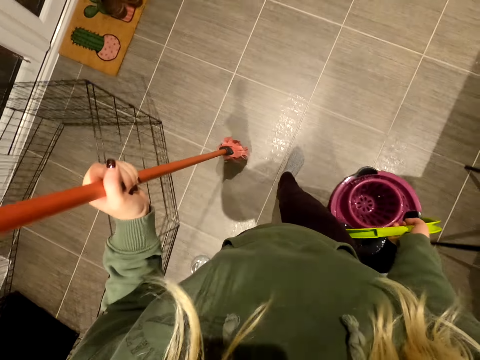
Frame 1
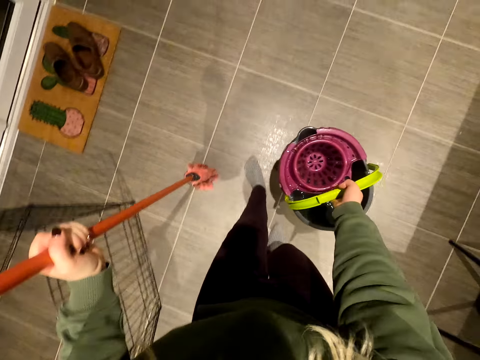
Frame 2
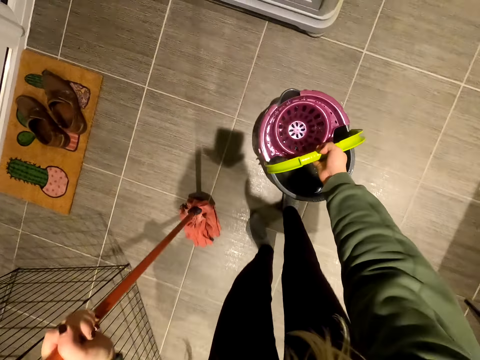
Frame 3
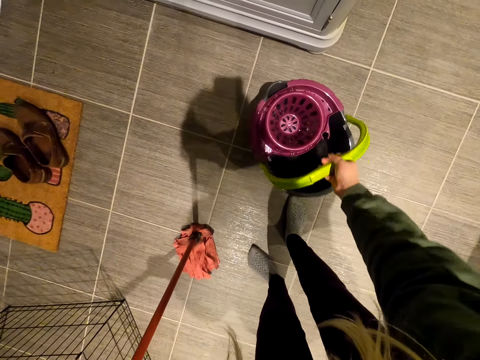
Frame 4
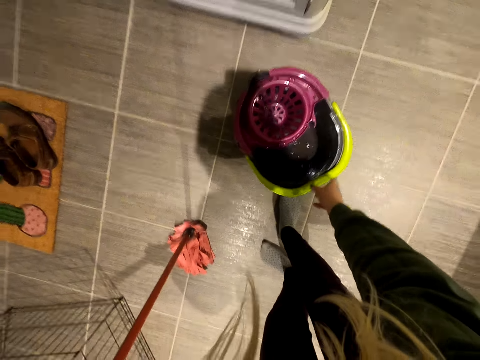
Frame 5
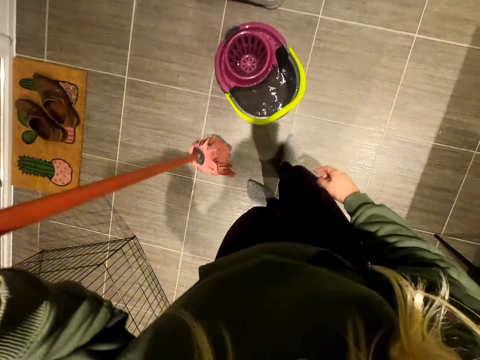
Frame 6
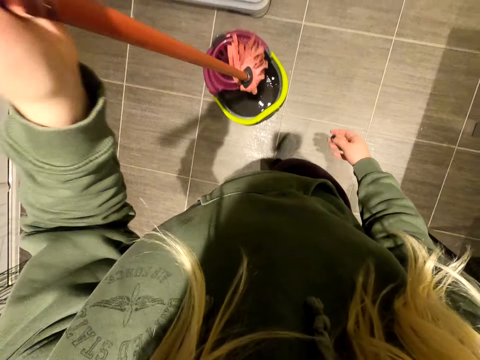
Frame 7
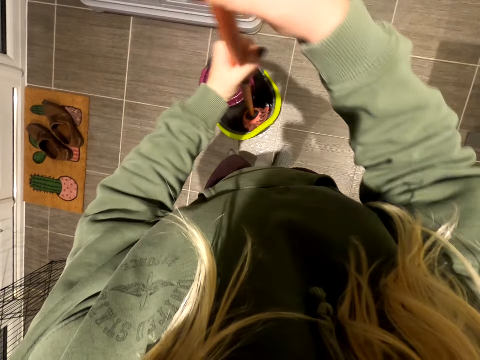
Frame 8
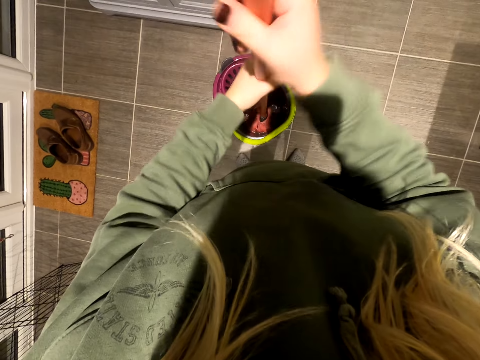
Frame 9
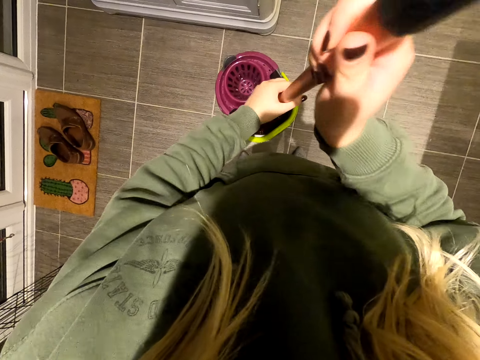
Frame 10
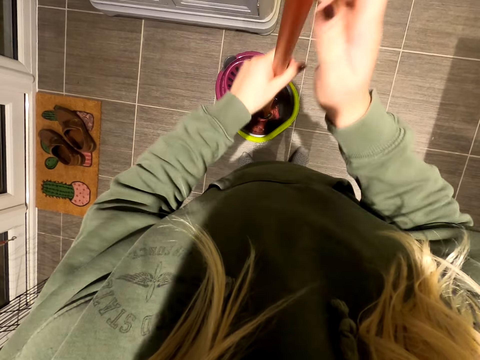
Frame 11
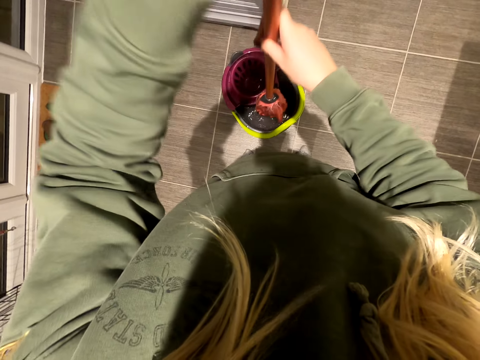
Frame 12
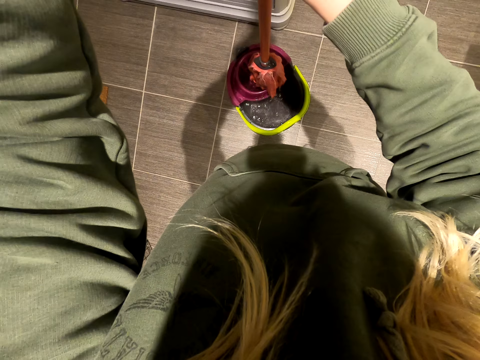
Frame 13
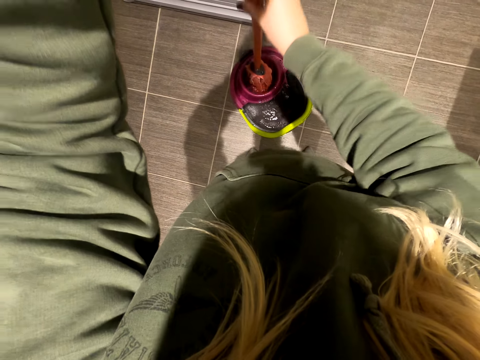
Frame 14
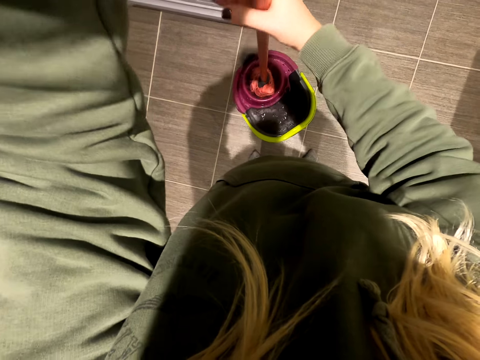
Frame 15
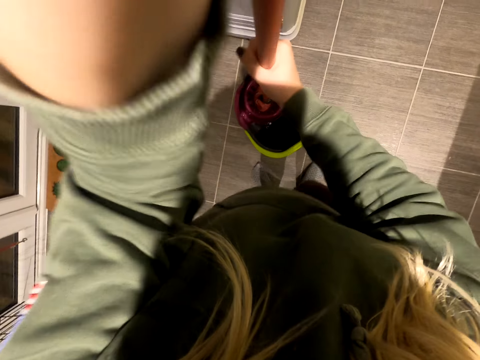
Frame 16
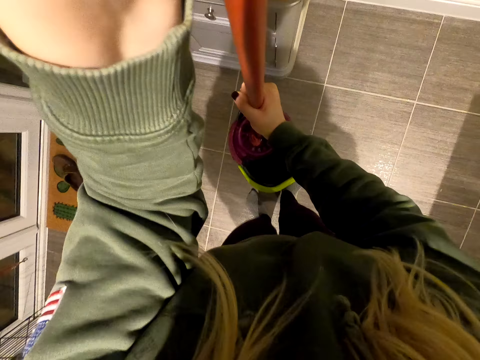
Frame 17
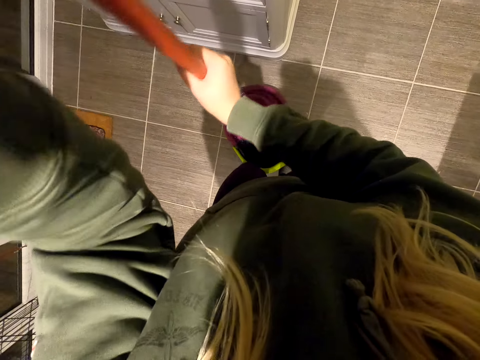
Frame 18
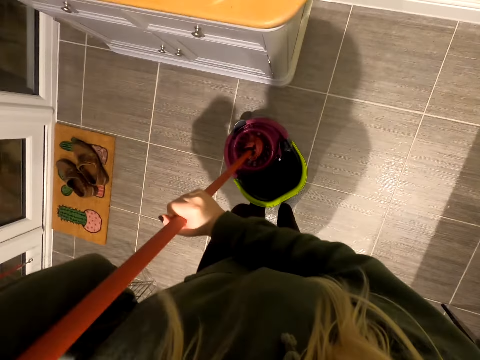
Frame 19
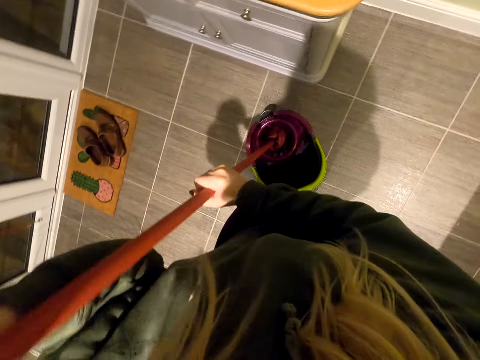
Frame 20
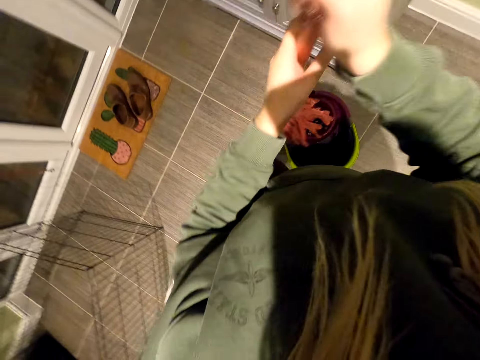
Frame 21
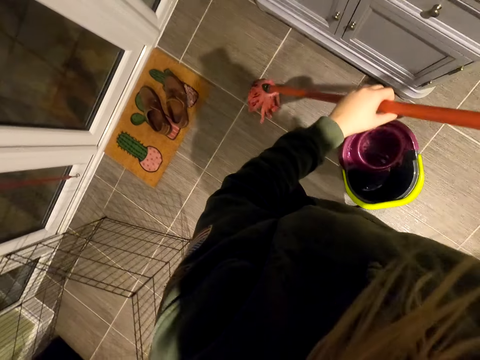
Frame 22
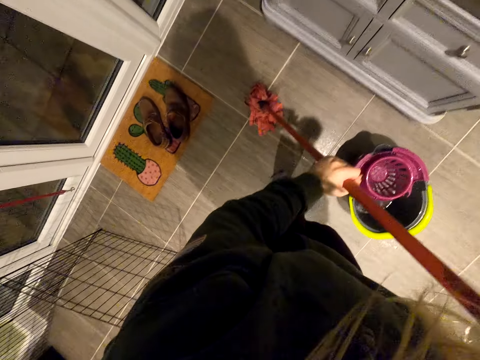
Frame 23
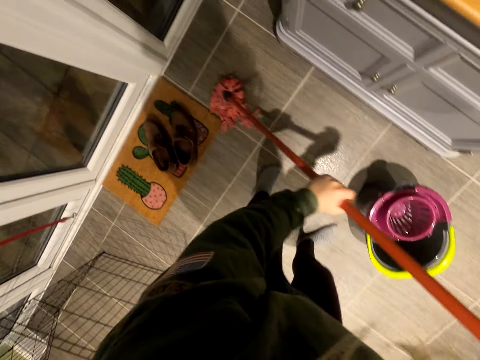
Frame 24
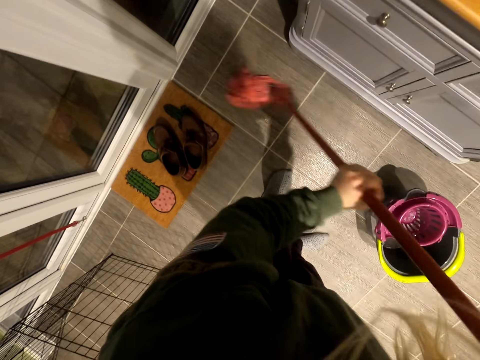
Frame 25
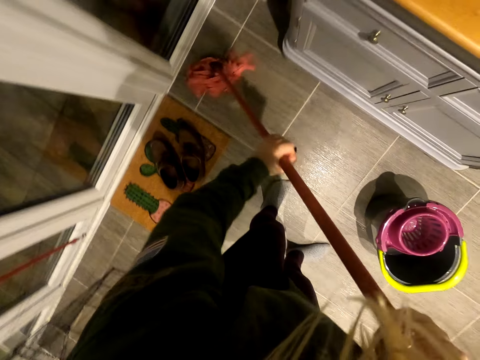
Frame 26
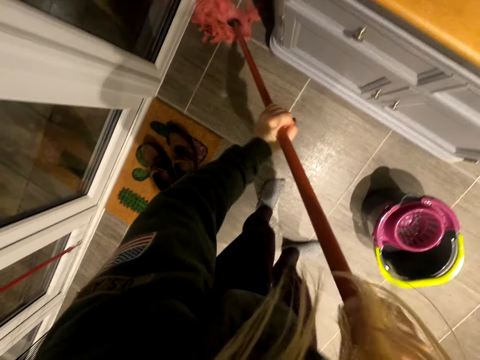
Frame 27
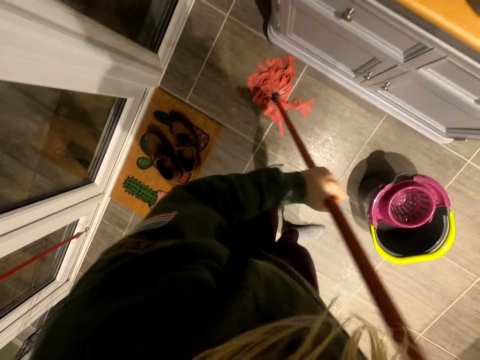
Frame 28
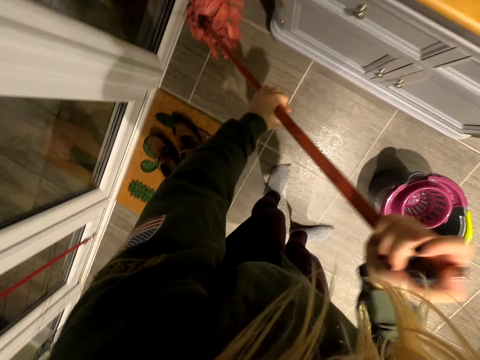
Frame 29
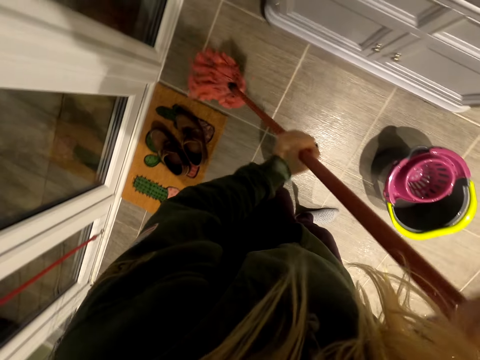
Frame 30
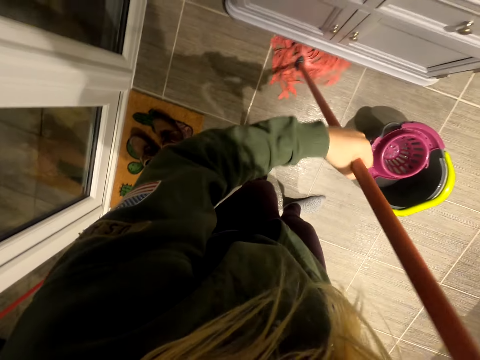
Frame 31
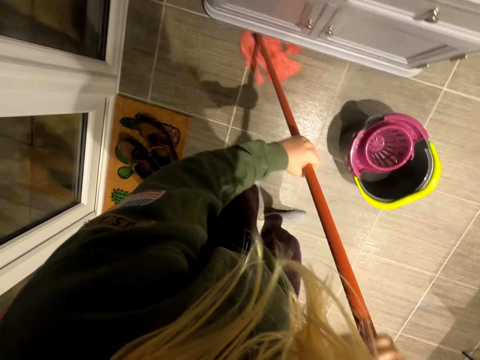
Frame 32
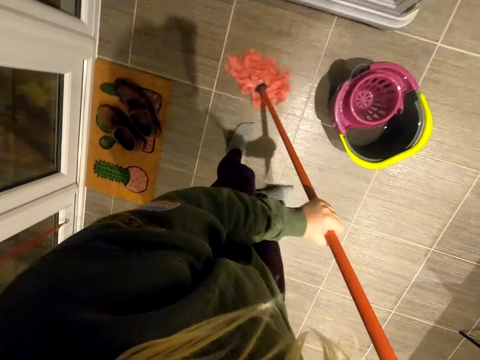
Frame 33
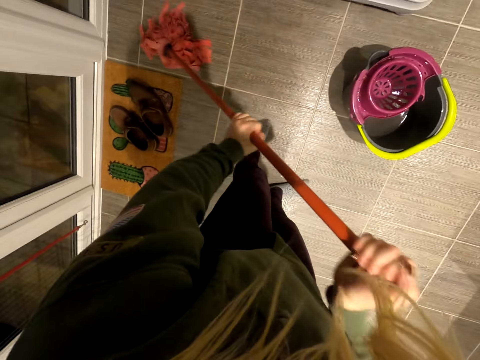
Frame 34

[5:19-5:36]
The camera wearer places the bucket on the floor. They dip the mop in the water inside the bucket. They squeeze the water out of the mop on the bucket. They clean the floor with the mop.
